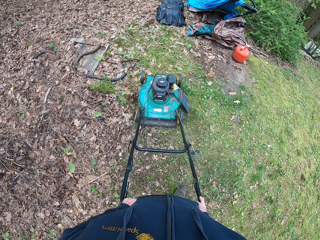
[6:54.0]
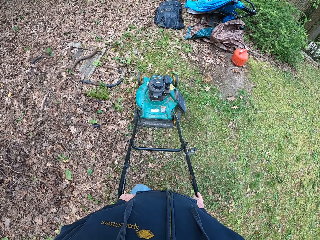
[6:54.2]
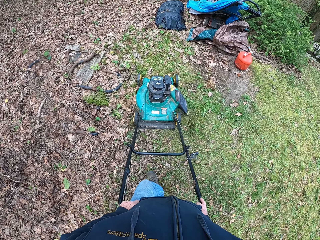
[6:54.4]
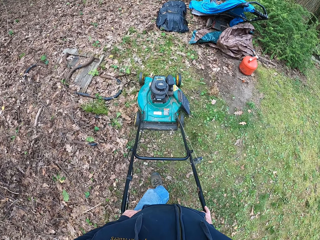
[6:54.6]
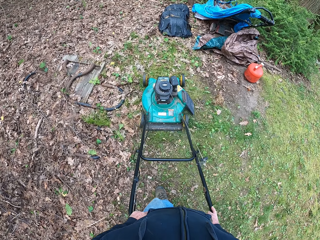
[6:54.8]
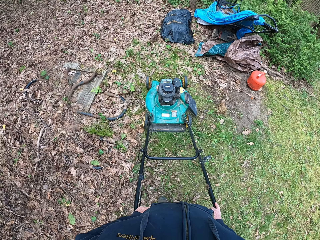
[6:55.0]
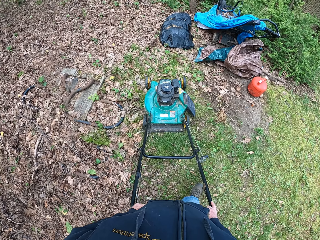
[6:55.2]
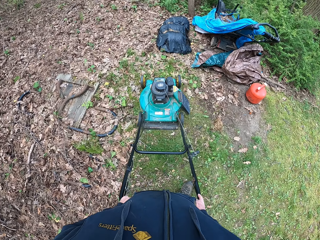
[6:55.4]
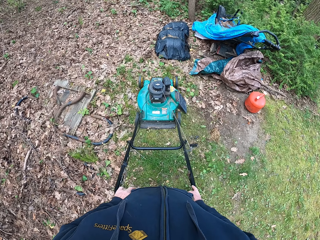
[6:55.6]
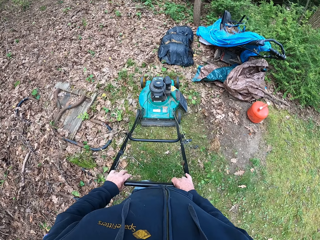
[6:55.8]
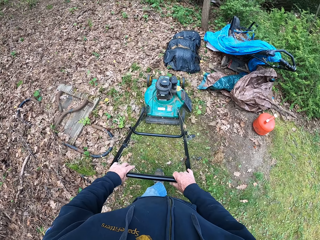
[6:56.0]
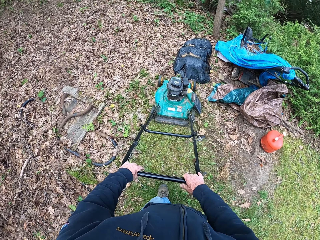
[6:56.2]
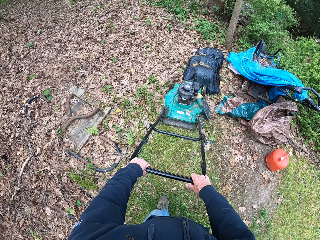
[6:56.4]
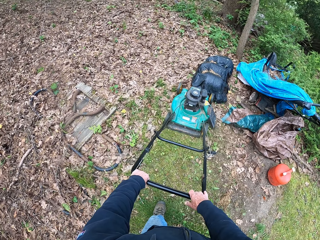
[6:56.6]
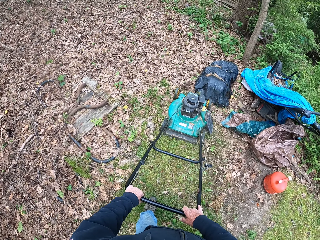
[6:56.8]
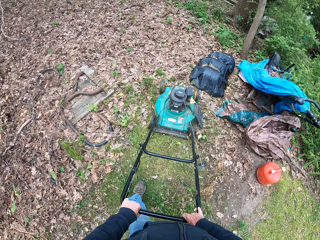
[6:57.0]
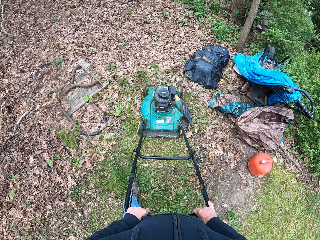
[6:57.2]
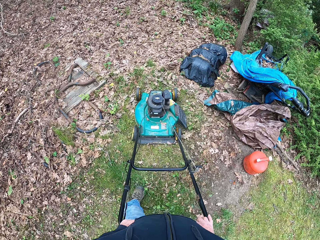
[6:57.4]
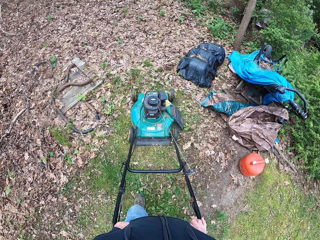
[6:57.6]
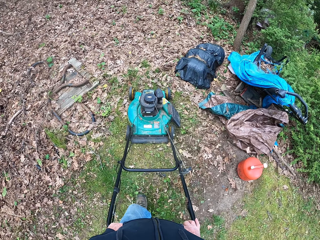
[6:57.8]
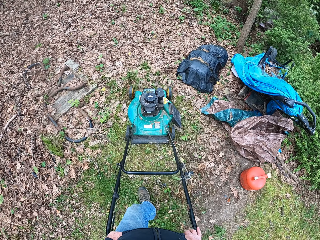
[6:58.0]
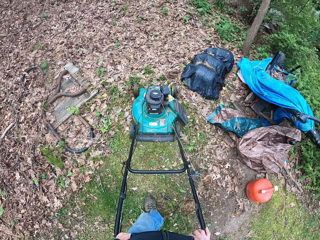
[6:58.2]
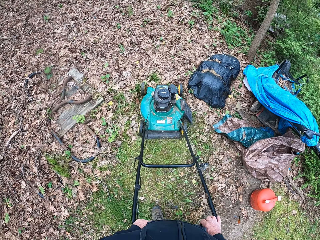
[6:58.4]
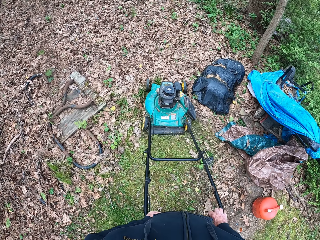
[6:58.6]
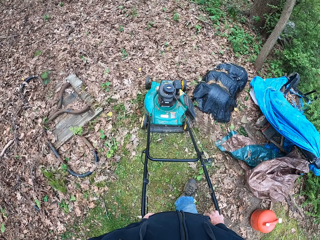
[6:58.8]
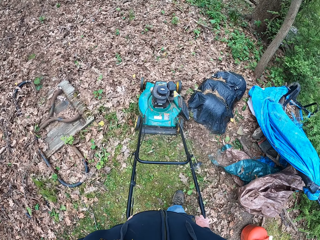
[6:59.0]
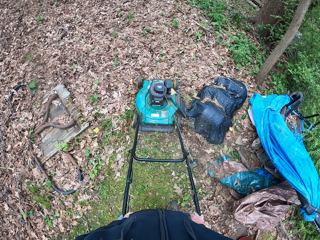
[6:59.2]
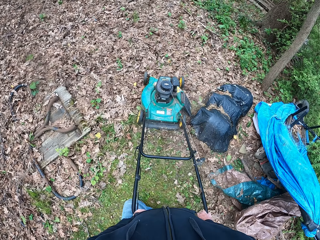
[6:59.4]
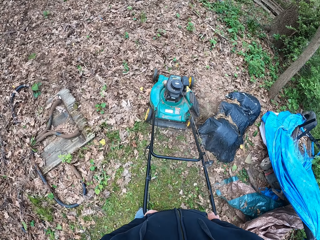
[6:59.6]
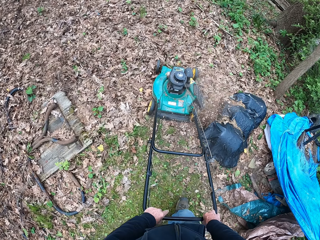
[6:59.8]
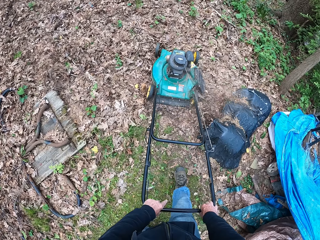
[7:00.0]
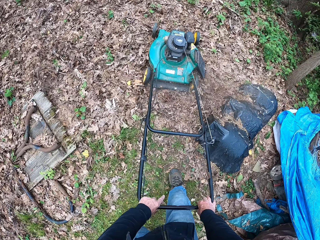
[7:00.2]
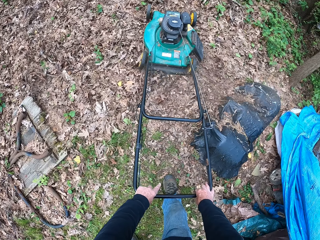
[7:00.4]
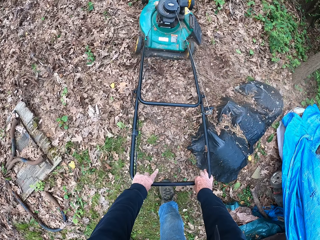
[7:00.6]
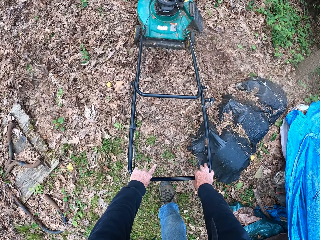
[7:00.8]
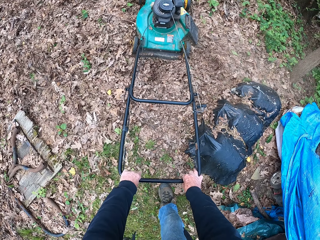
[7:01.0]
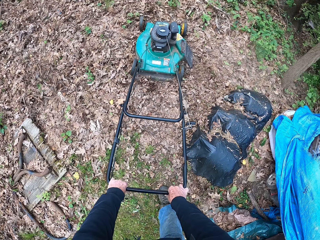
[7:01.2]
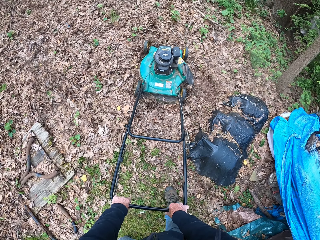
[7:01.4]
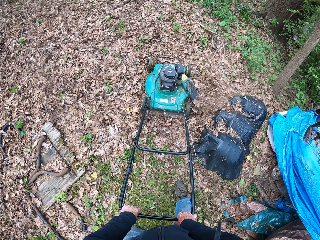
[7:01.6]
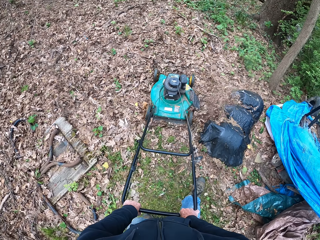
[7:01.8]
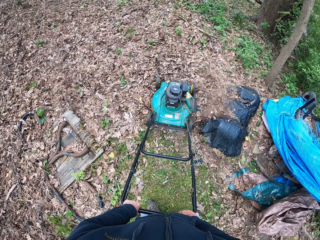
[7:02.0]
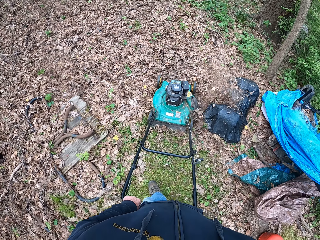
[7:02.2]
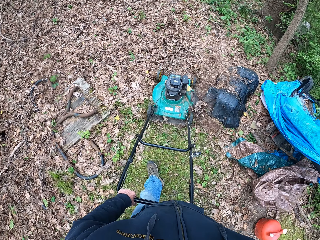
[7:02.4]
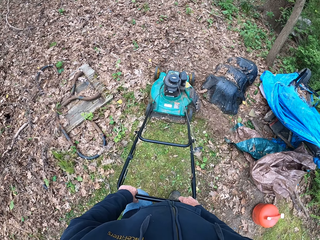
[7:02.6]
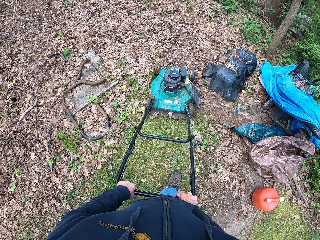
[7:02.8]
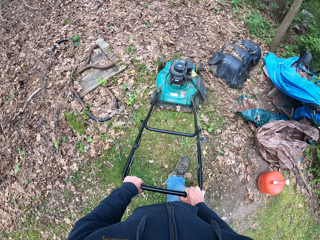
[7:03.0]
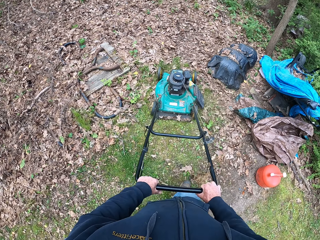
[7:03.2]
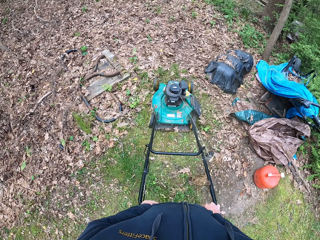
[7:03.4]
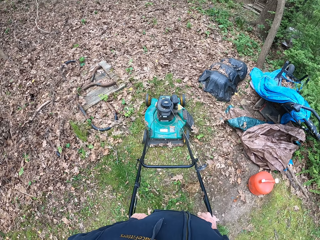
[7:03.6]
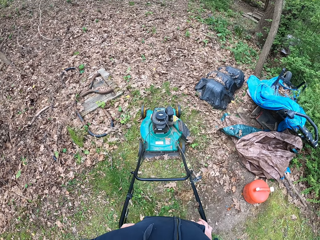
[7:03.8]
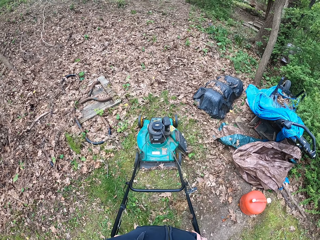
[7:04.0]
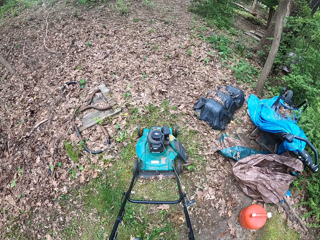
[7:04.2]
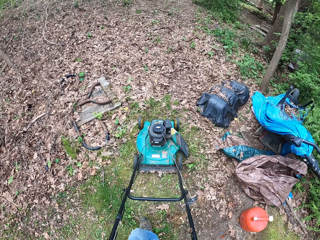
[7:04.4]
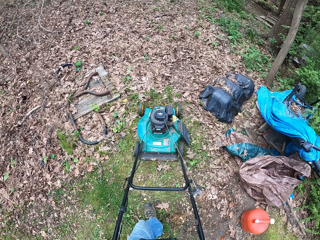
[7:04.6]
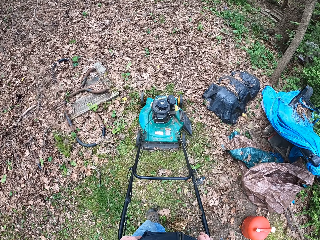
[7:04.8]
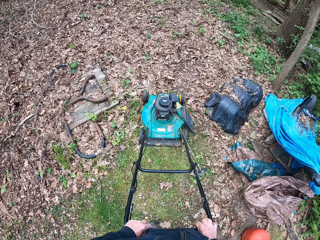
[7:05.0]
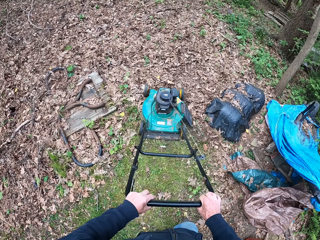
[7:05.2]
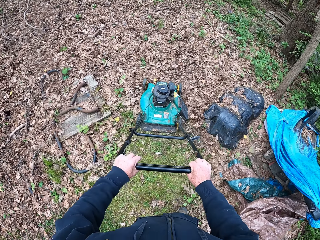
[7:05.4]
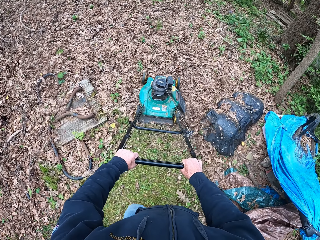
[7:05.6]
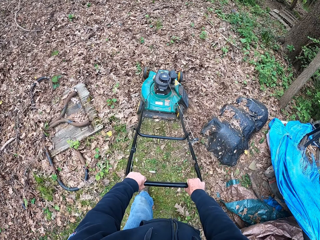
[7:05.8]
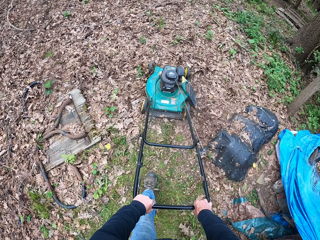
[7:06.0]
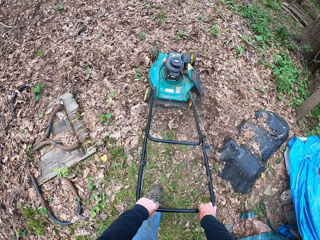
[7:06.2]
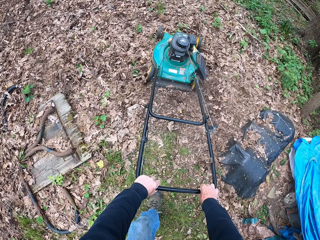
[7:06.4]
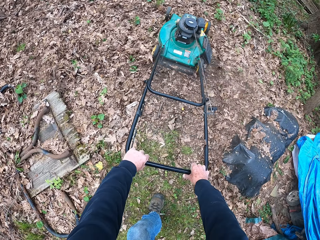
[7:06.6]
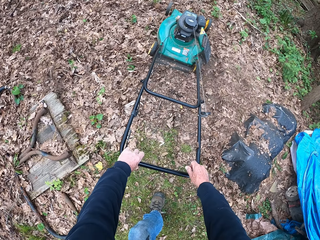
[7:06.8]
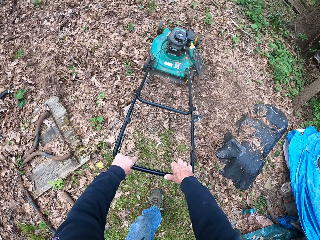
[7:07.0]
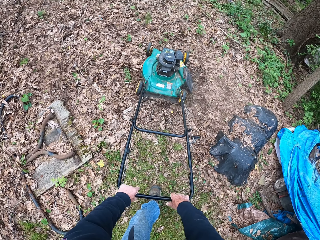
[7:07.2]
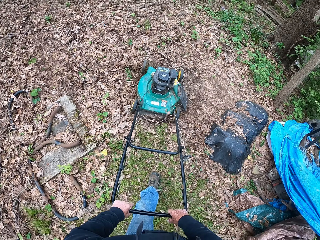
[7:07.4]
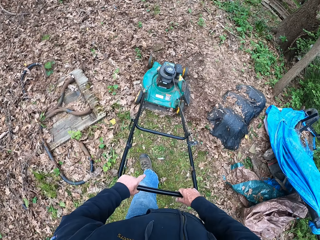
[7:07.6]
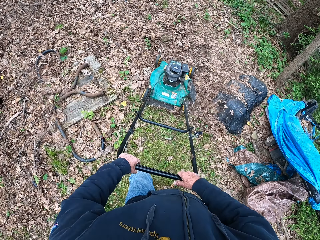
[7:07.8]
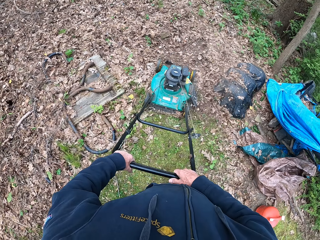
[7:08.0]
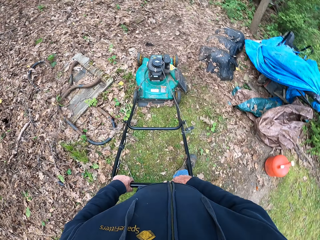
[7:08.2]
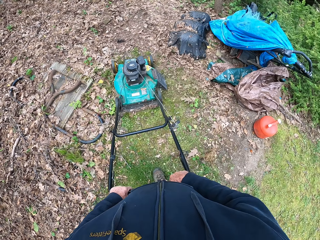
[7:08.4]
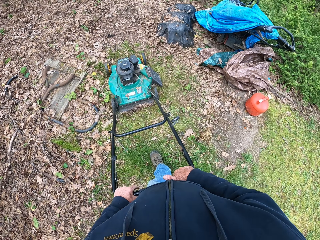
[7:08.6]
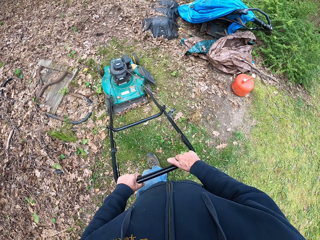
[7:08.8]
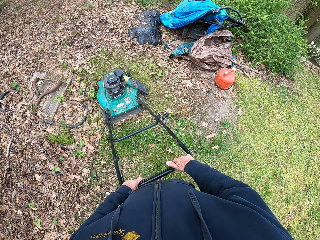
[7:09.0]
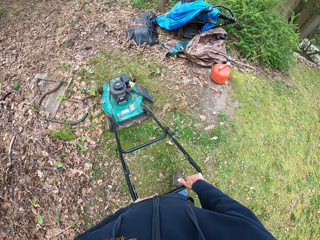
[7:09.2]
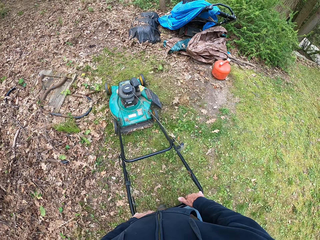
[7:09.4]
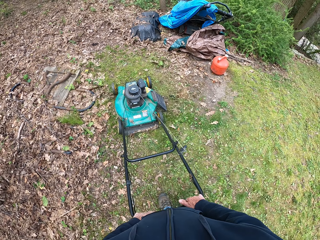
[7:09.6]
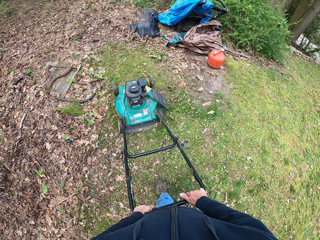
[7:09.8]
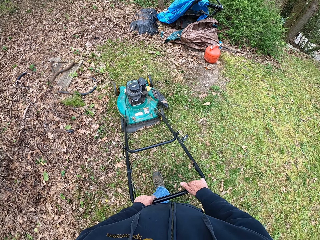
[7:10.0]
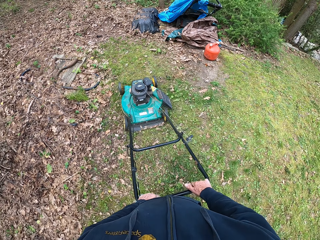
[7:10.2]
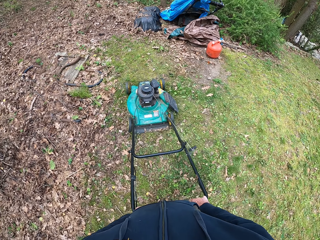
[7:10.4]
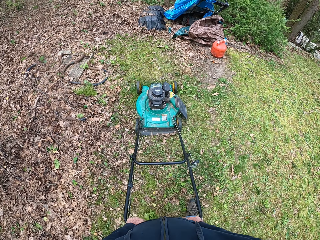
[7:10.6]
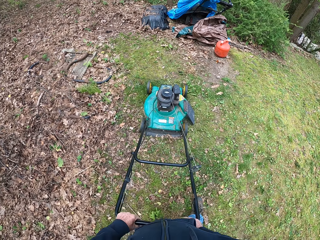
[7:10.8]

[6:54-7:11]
The camera wearer moves the lawn mower backward. They move the lawn mower forward. They move the lawn mower backward. They move the lawn mower forward. They move the lawn mower backward.

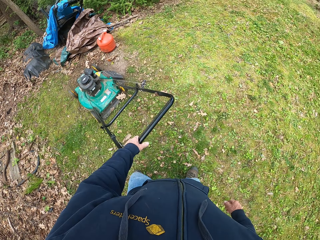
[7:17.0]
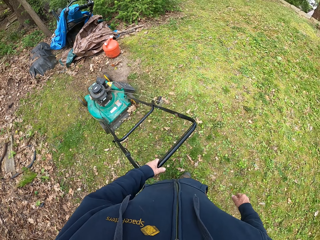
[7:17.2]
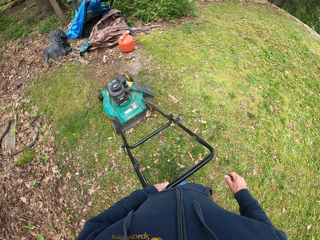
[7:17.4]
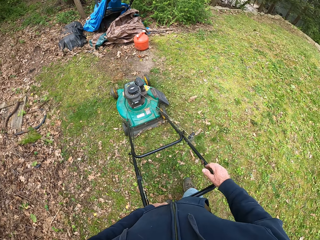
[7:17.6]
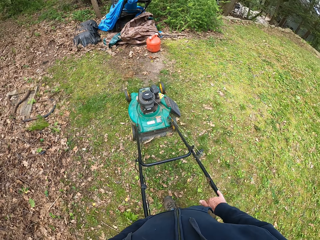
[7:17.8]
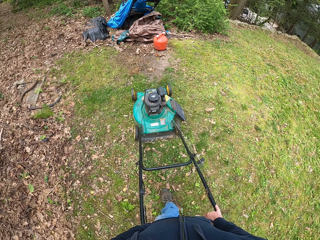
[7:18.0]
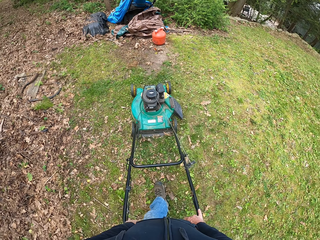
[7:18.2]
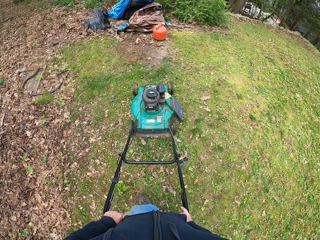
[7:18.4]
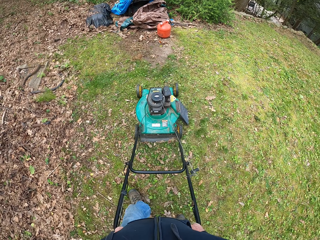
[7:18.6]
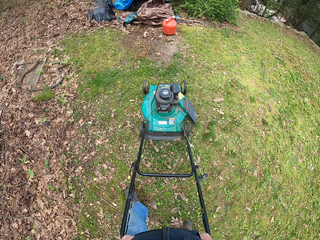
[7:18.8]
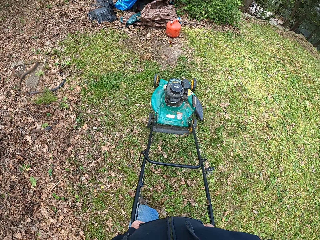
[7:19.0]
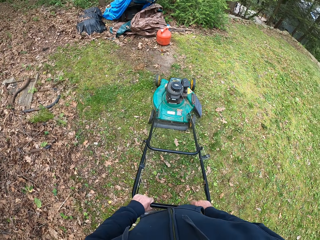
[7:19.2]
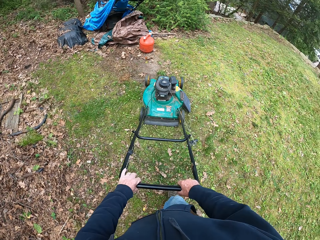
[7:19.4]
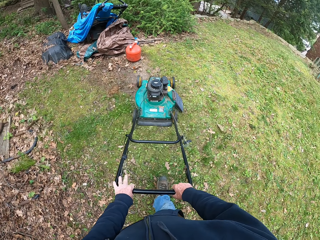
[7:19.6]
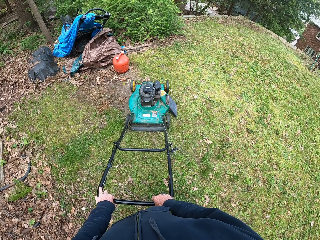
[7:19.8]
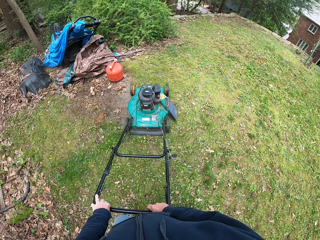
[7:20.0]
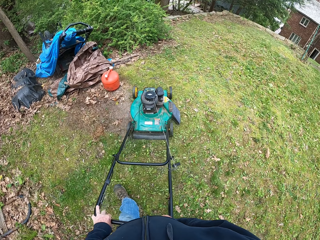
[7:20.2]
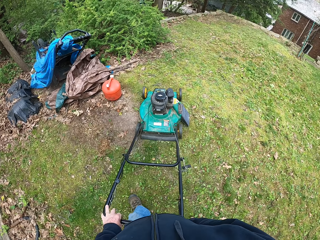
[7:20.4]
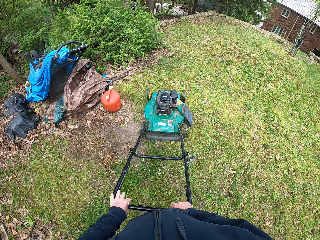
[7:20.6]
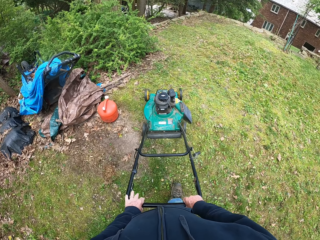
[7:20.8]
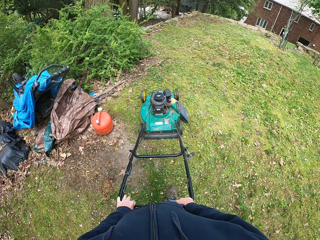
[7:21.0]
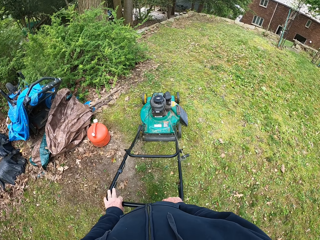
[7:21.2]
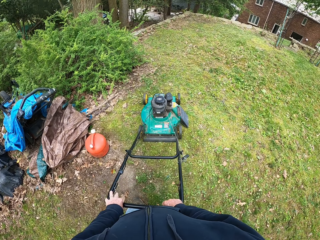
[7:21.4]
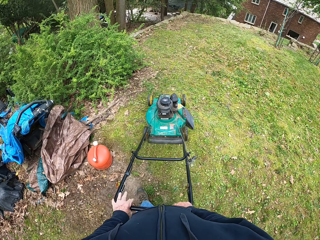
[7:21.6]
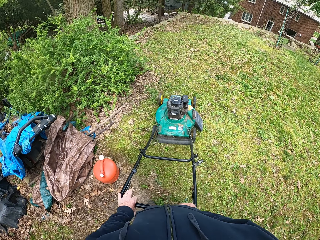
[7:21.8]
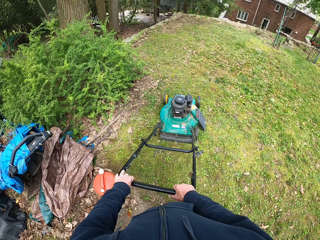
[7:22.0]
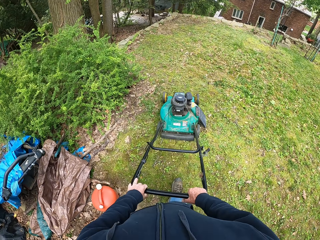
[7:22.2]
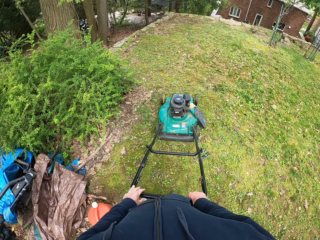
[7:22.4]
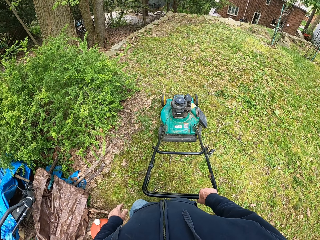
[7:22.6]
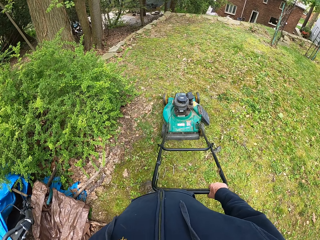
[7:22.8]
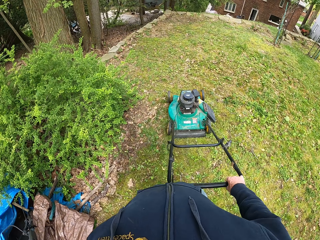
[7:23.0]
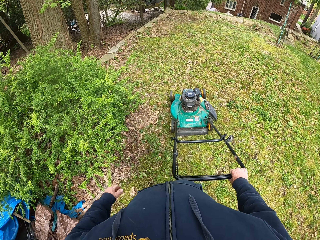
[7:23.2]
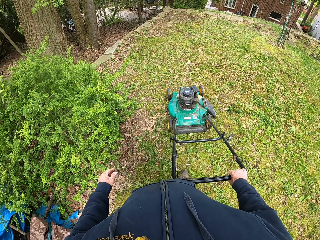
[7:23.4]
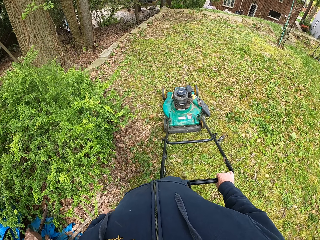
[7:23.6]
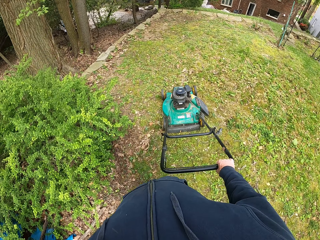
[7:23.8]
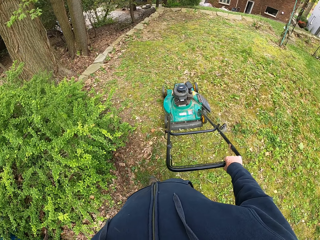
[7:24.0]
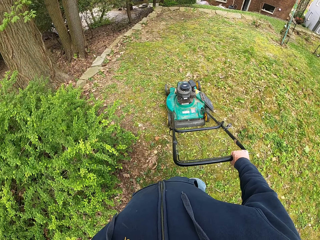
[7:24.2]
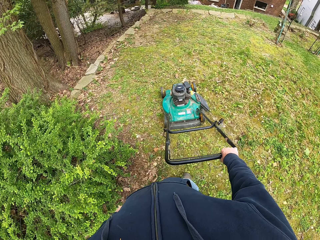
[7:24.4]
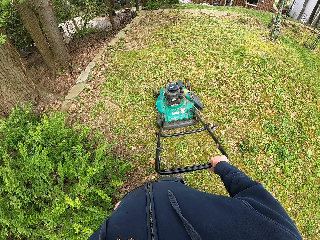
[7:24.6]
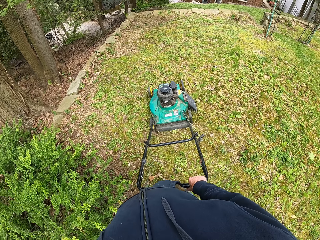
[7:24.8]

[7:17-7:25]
The camera wearer puts his right hand on the handle of the lawnmower. He moves the lawn mower forward. He removes his left hand from the handle of the lawnmower.
